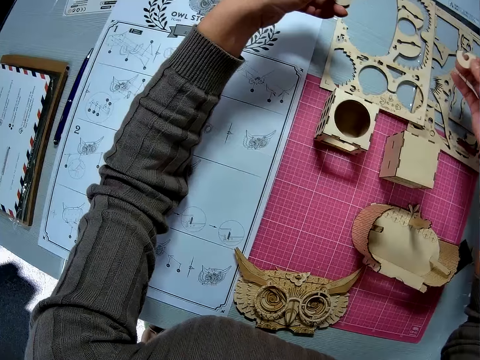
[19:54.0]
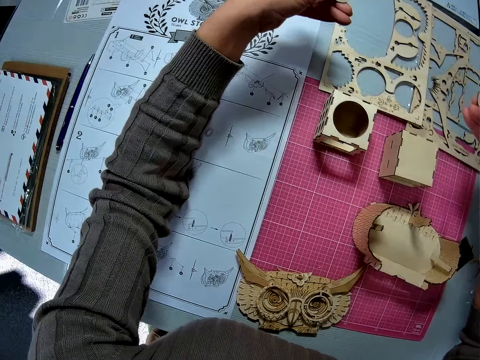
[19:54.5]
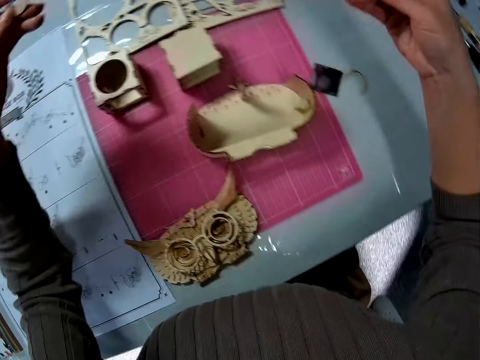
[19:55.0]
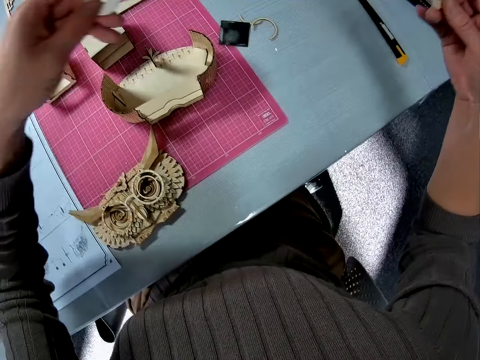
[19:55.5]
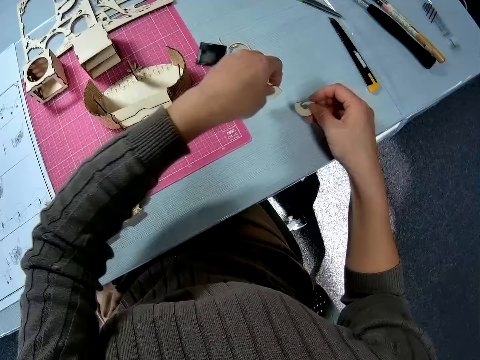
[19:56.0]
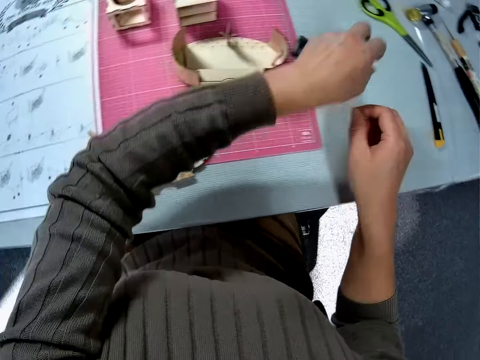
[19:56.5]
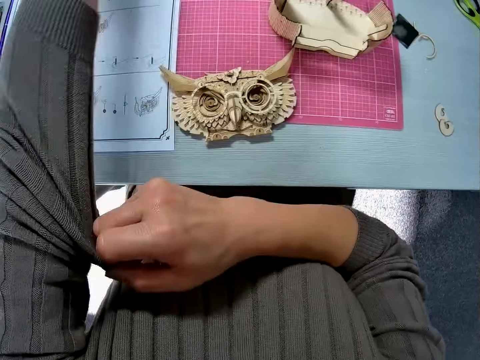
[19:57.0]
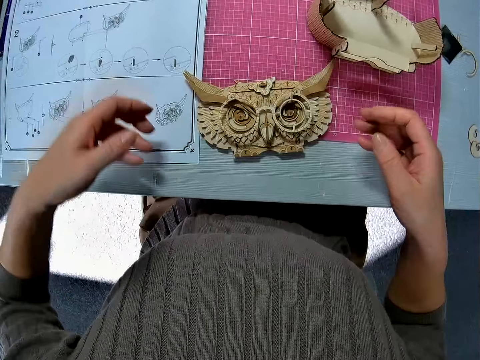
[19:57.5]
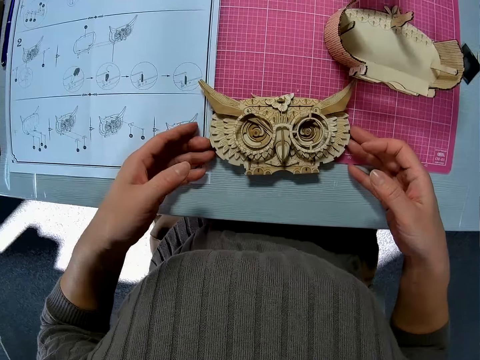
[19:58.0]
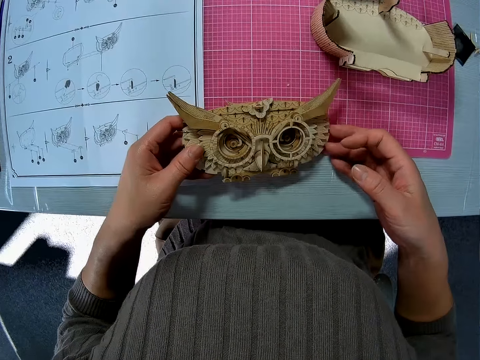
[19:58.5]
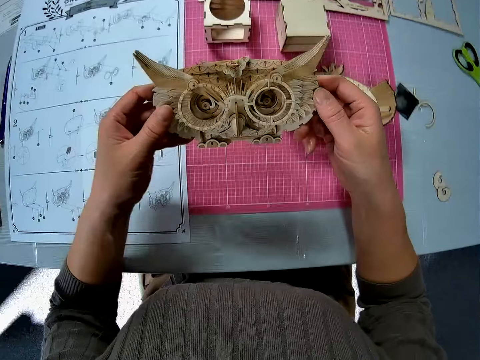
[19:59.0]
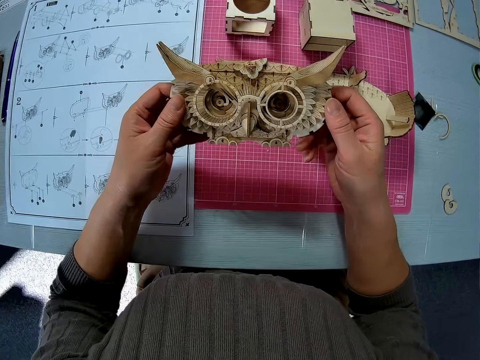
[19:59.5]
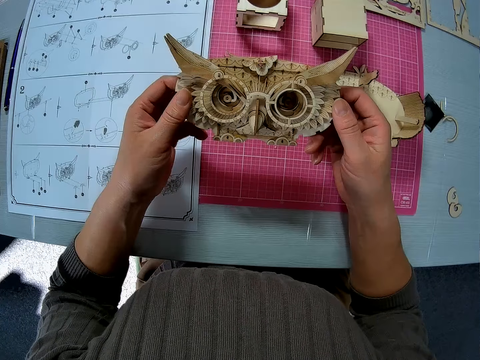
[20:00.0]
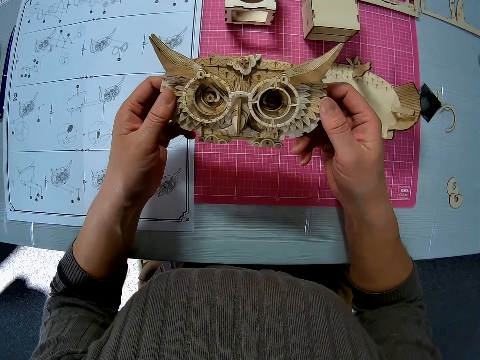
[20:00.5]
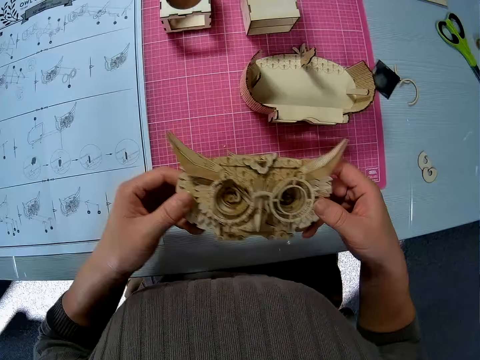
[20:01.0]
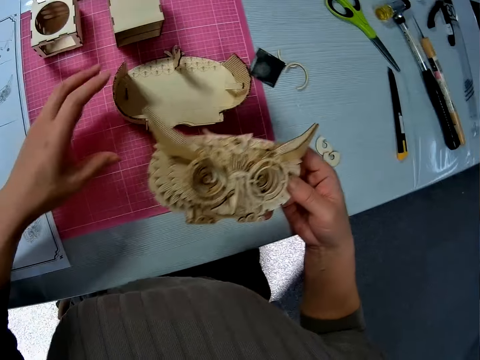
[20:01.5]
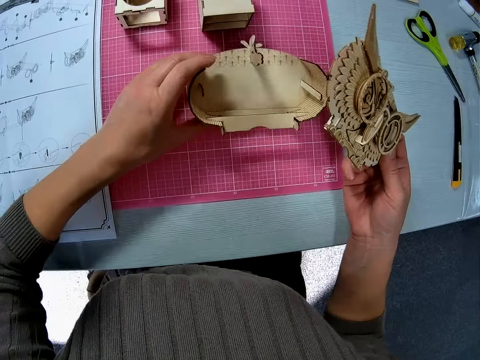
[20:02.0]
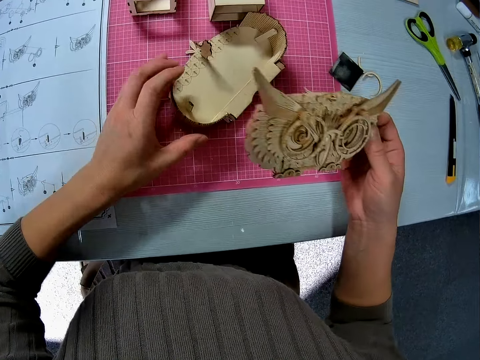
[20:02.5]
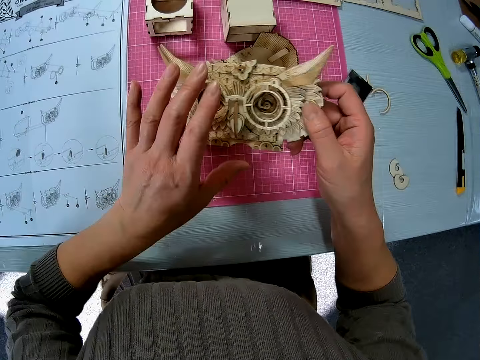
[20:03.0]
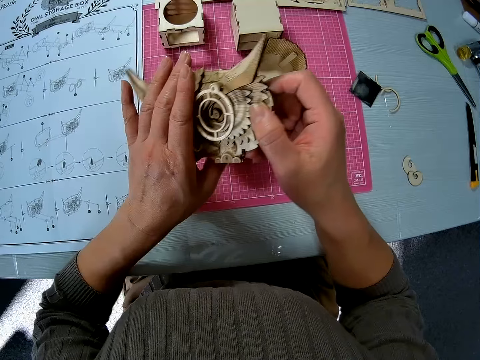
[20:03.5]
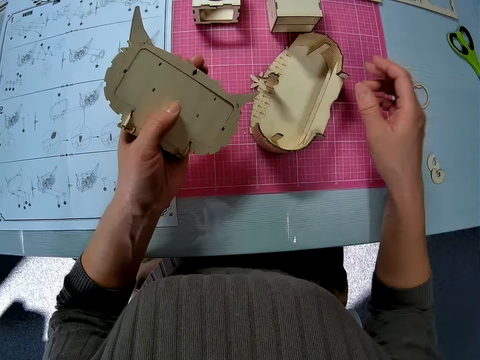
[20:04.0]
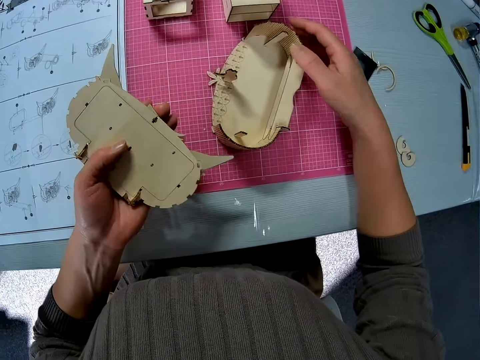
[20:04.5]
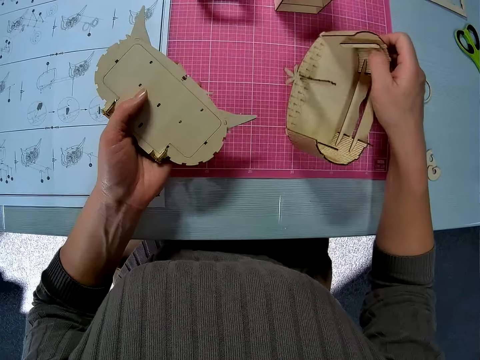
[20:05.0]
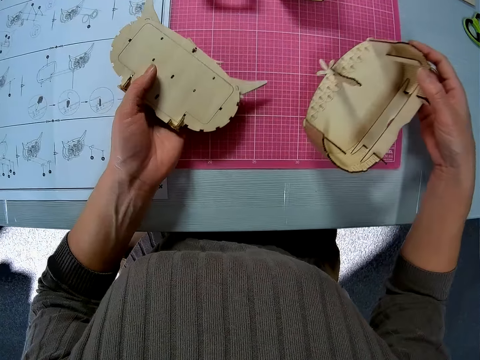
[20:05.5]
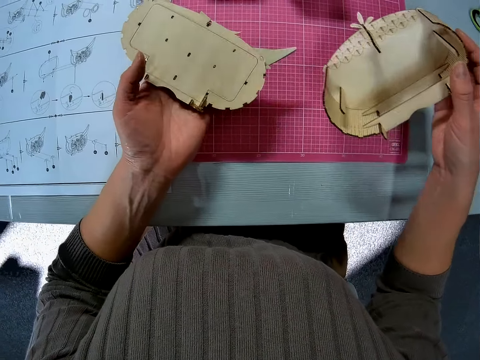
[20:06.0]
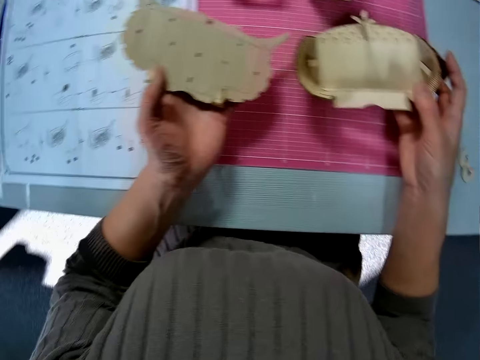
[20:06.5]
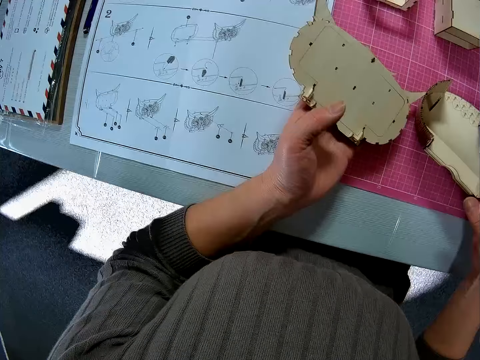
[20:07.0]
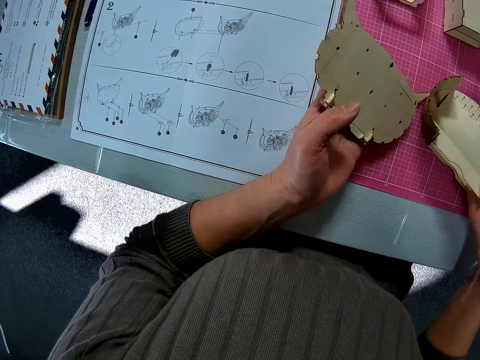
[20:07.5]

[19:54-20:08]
The camera wearer moves the hands. They drop the small wooden pieces on the table. They pick up a wooden part or laser wood cut craft kit on the table. They hold the laser wood cut craft kit. They move the hand. They turn the laser wood cut craft kit. They move another wooden part on the table. They pick up another wooden part or laser cut wood craft kit on the table. They hold the laser cut wood craft kit.

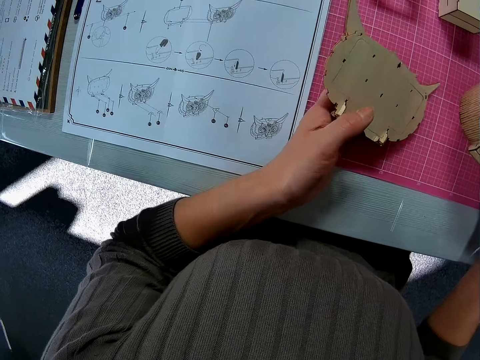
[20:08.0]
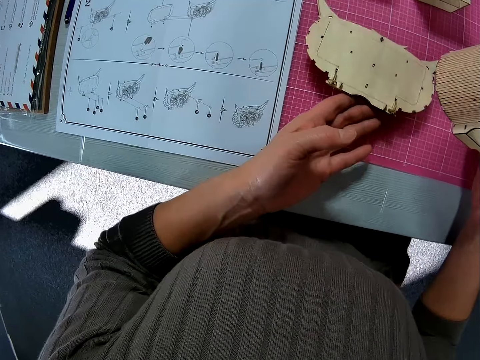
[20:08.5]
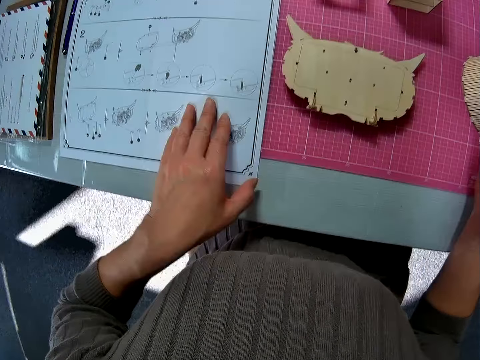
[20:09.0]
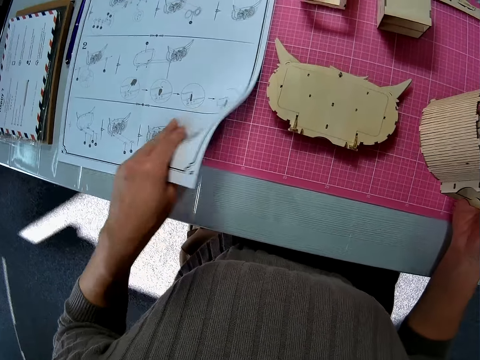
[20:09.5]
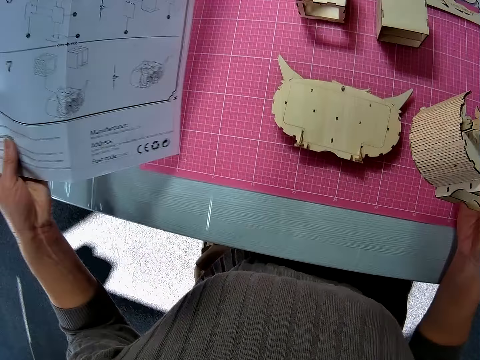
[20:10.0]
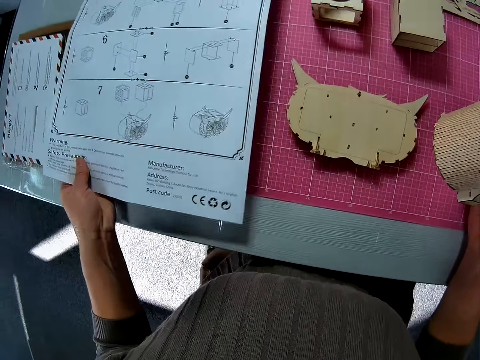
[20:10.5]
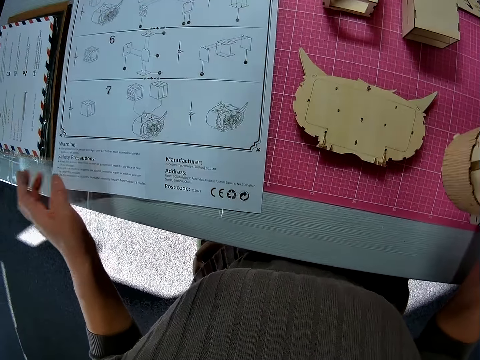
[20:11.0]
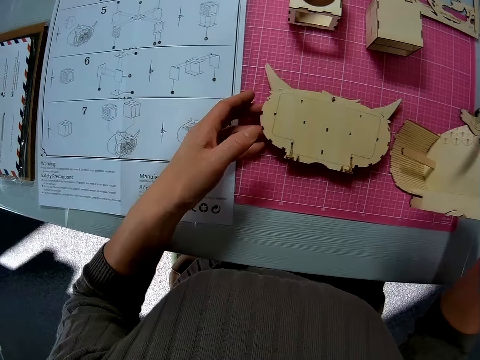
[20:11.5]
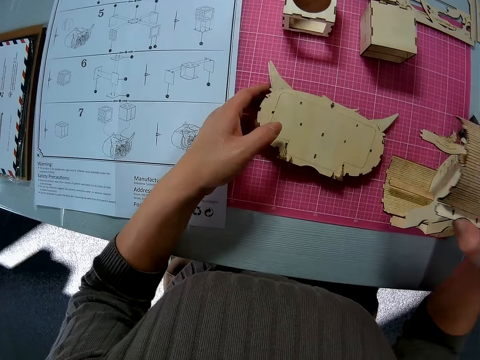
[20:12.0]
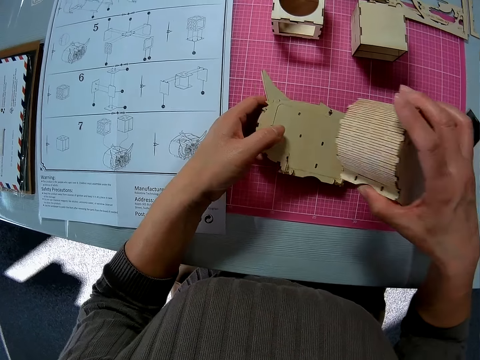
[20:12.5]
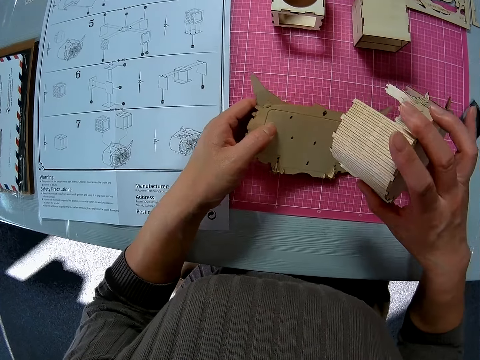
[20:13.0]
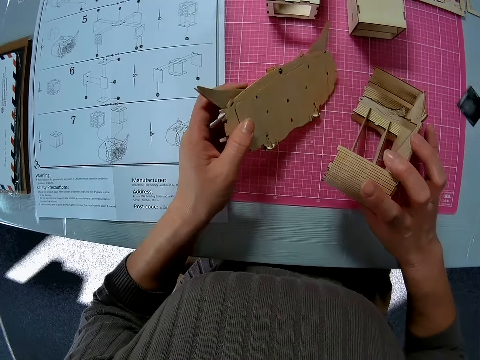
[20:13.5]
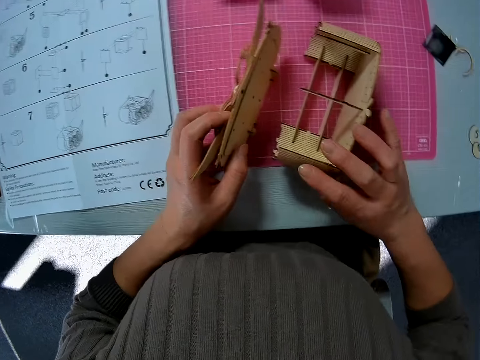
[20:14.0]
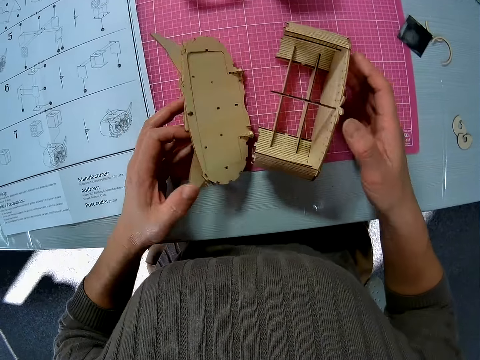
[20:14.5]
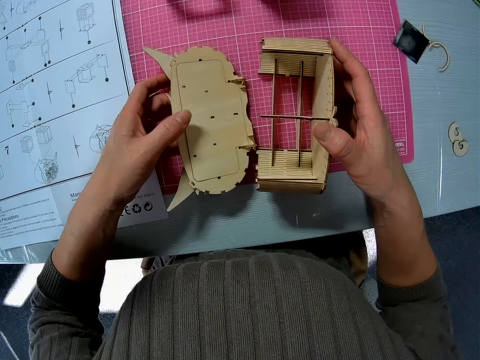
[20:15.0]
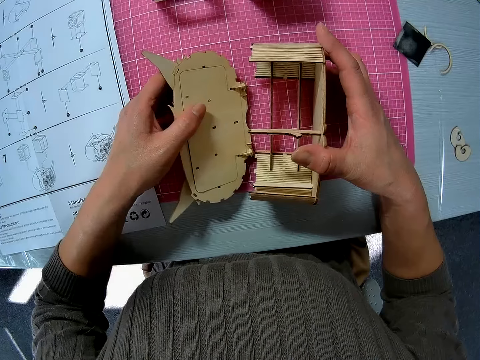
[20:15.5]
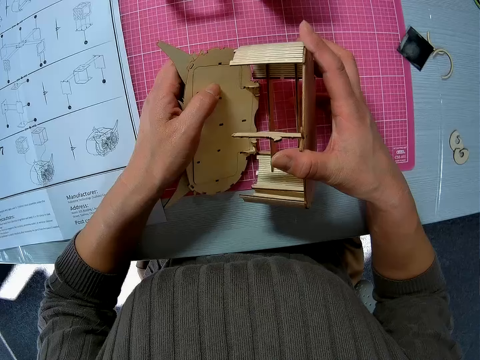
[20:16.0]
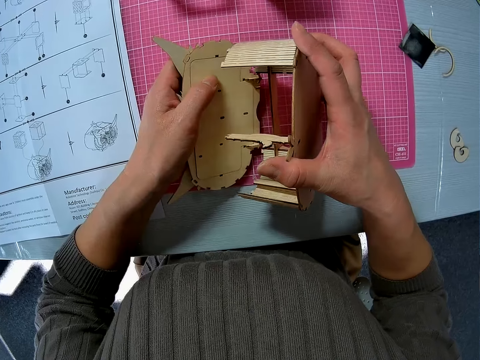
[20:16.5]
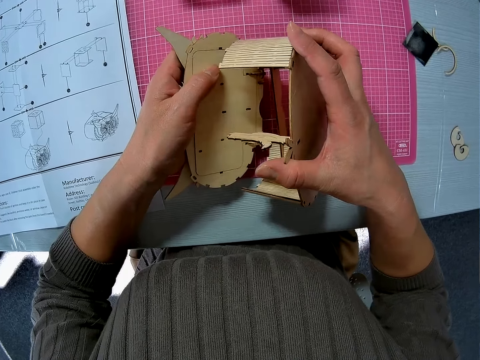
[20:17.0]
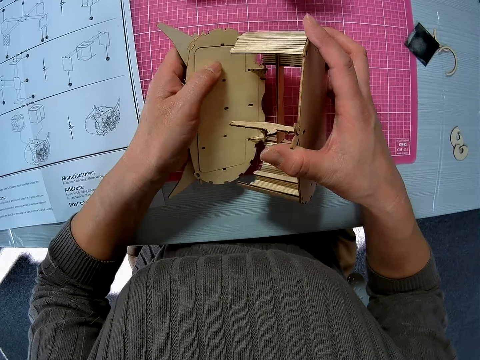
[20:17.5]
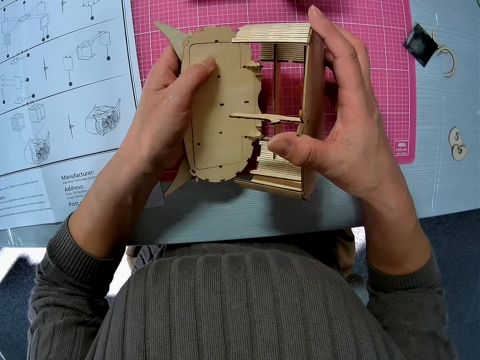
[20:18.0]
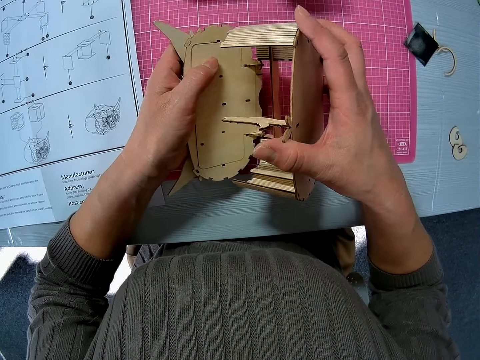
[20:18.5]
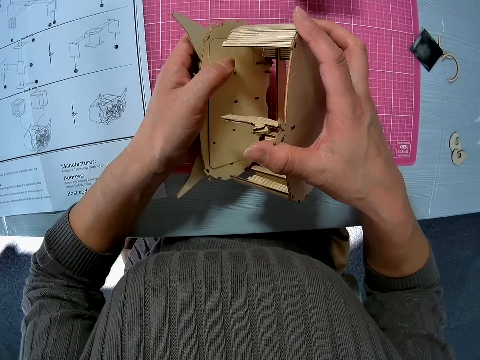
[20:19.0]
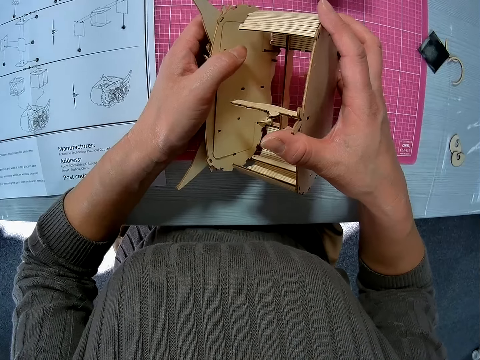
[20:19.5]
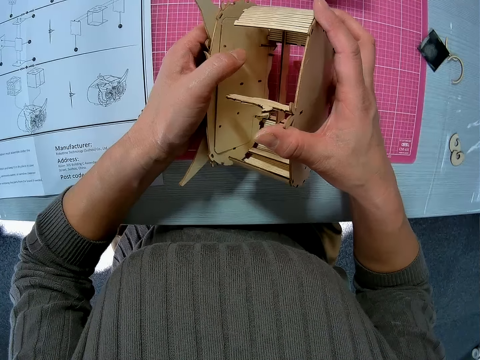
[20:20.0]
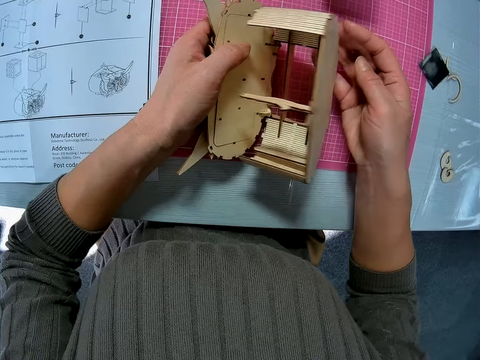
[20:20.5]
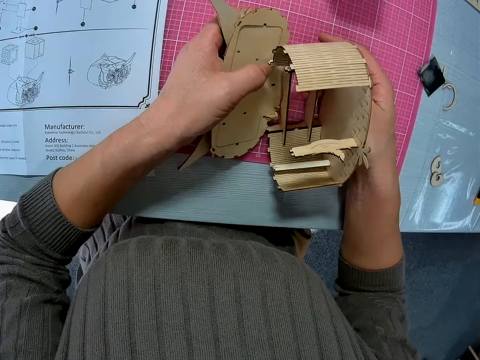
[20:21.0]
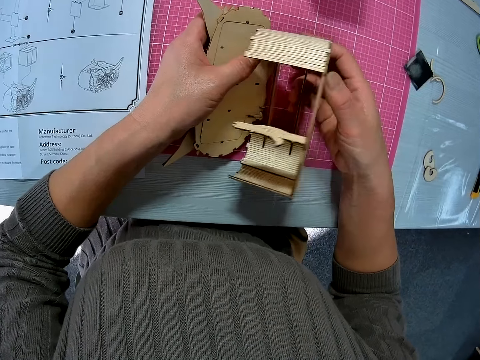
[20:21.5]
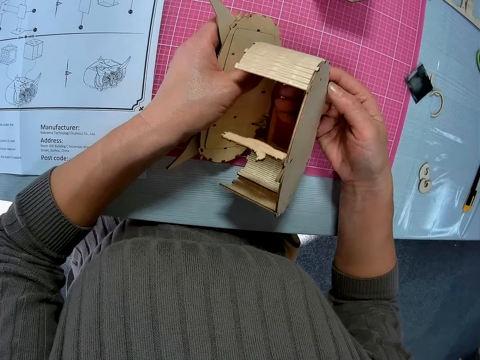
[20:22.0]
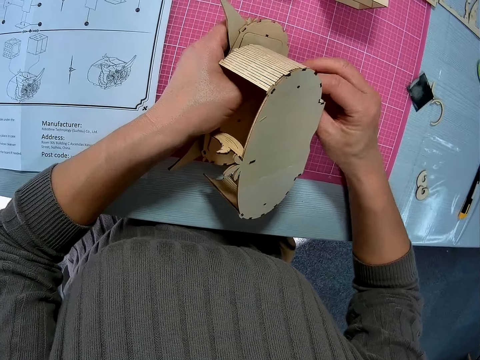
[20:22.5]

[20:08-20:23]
The camera wearer drops the wooden part on the table. They flip the sheet of paper on the table. They turn the laser cut wood craft kit. They try to fix it. They pick up the other wooden part on the table.
